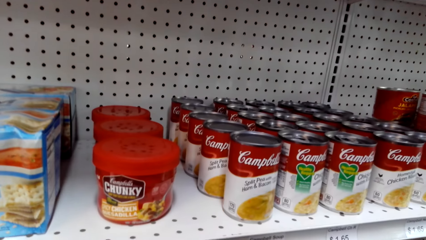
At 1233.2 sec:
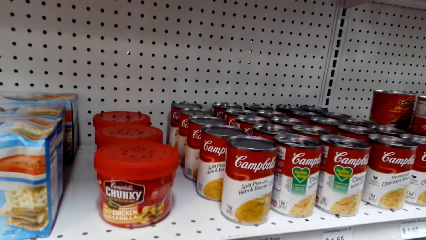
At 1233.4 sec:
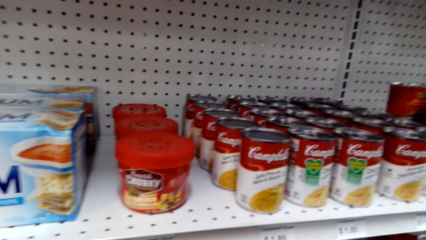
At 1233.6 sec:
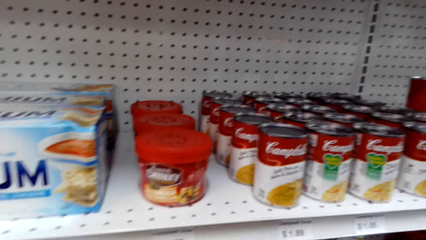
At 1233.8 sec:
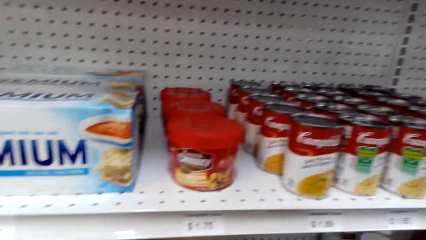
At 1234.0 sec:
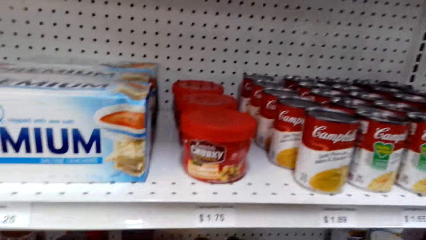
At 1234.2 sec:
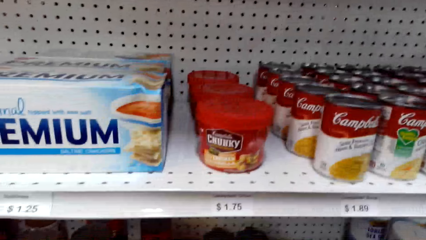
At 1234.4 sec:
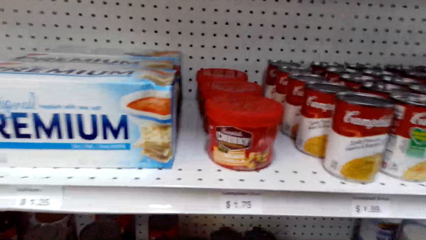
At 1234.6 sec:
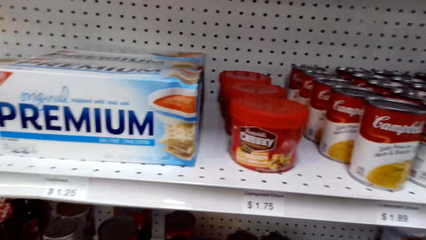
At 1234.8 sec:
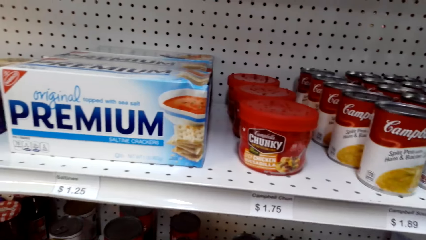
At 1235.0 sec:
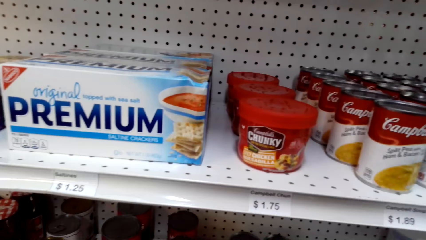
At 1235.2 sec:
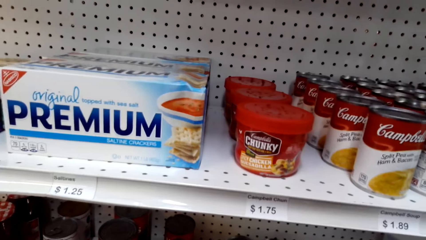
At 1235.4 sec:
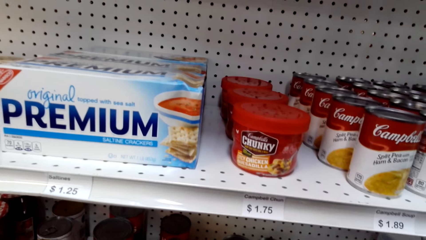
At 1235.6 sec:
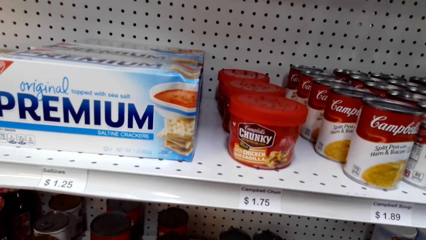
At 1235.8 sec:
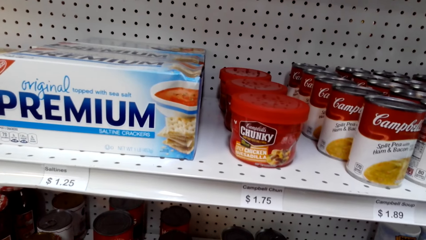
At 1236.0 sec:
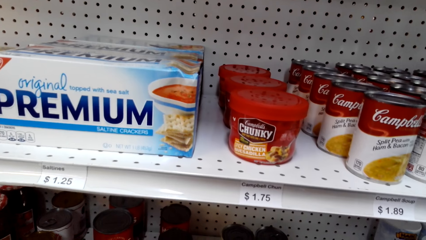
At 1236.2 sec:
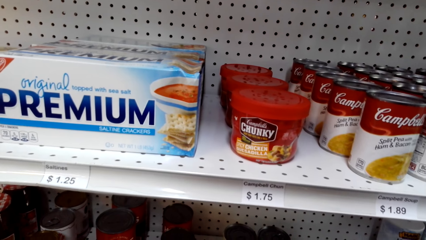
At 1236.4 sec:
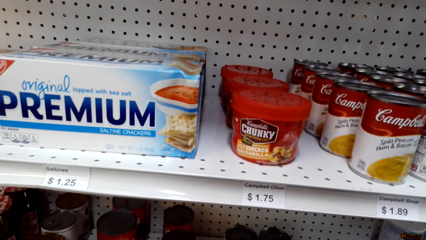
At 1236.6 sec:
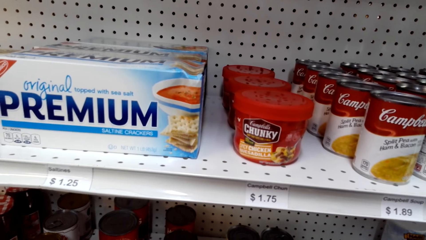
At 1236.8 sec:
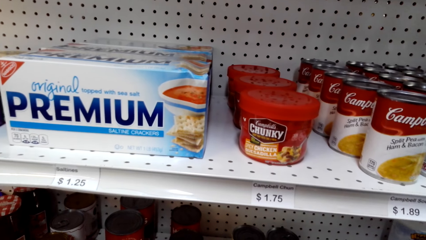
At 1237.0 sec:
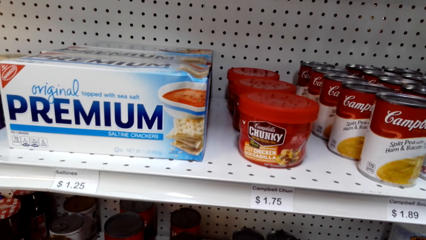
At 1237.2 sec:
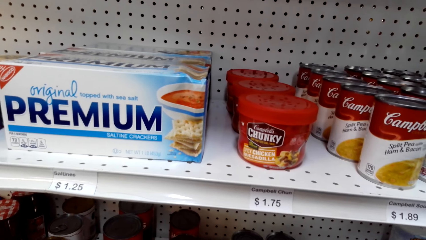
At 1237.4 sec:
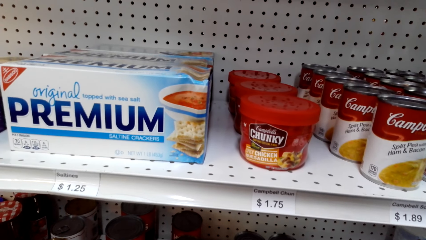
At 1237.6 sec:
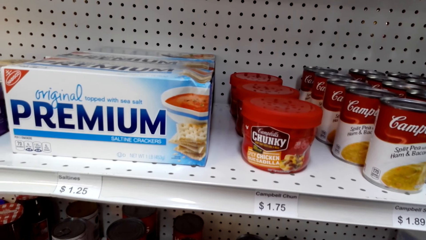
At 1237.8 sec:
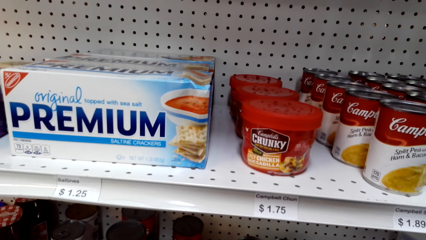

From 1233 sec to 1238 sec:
The camera wearer looks around the supermarket shelves.

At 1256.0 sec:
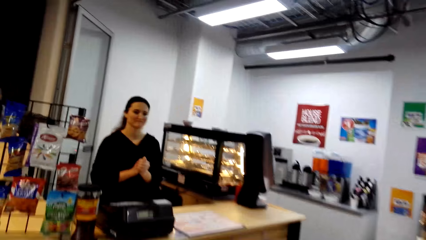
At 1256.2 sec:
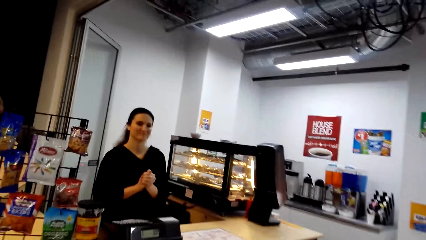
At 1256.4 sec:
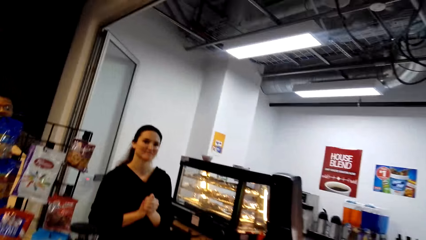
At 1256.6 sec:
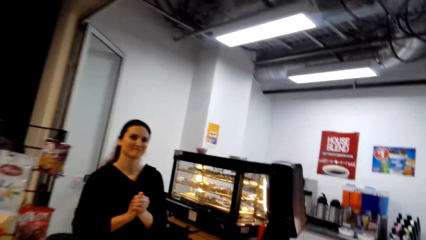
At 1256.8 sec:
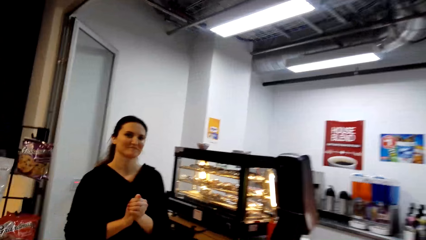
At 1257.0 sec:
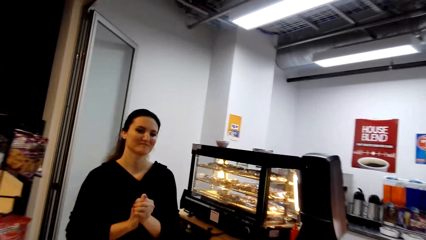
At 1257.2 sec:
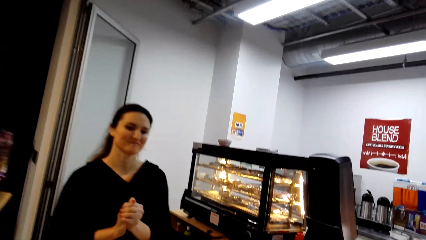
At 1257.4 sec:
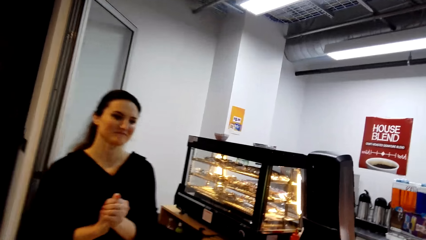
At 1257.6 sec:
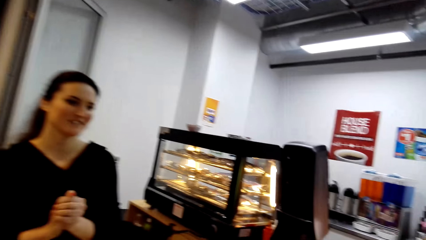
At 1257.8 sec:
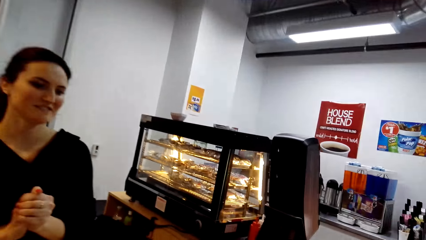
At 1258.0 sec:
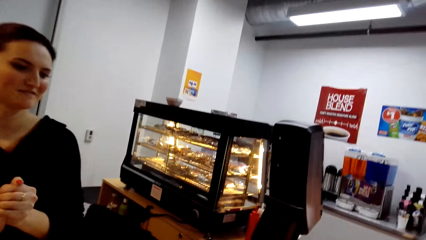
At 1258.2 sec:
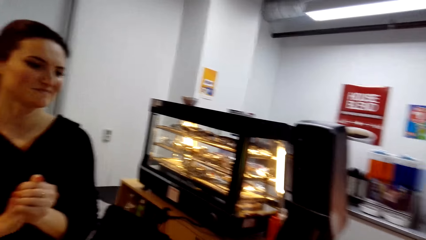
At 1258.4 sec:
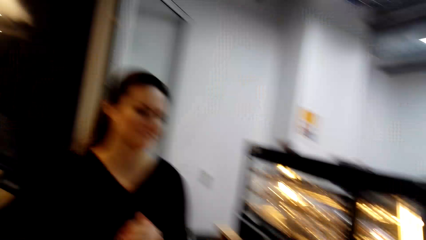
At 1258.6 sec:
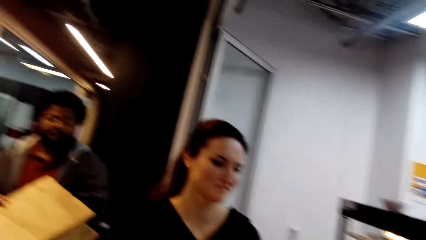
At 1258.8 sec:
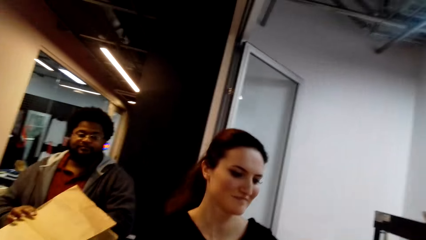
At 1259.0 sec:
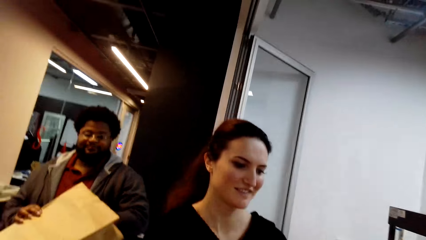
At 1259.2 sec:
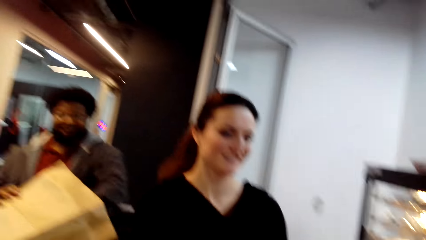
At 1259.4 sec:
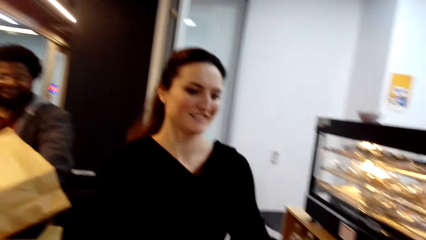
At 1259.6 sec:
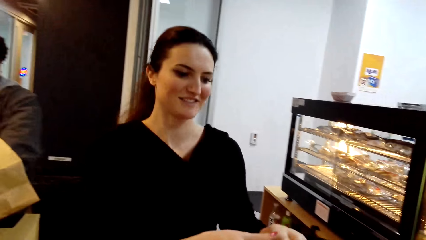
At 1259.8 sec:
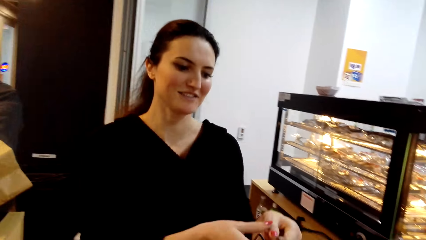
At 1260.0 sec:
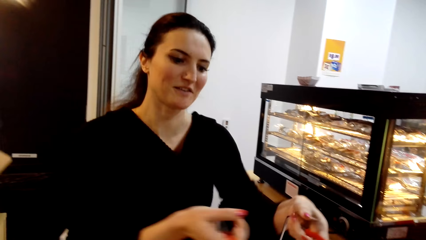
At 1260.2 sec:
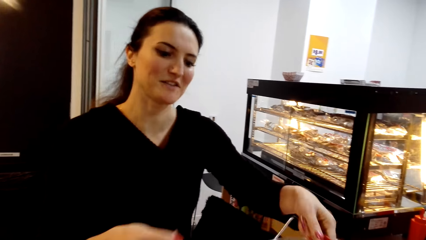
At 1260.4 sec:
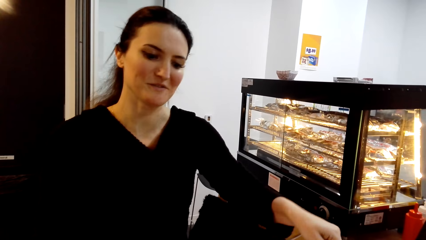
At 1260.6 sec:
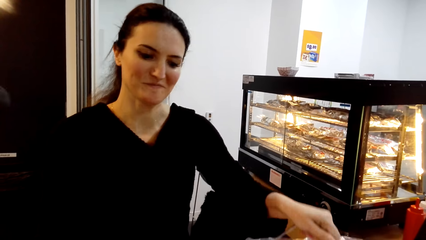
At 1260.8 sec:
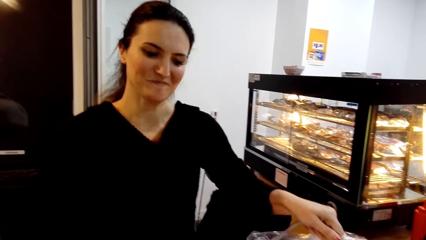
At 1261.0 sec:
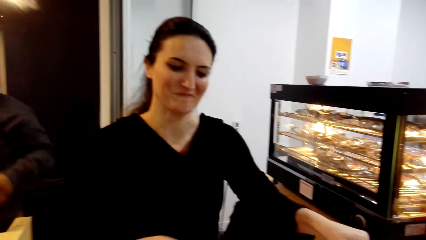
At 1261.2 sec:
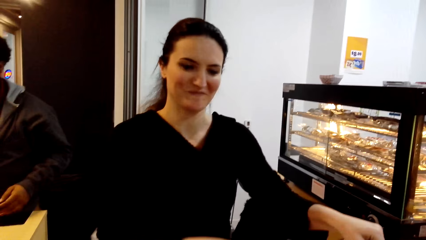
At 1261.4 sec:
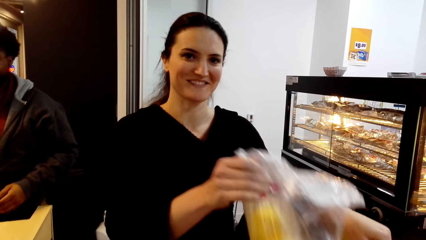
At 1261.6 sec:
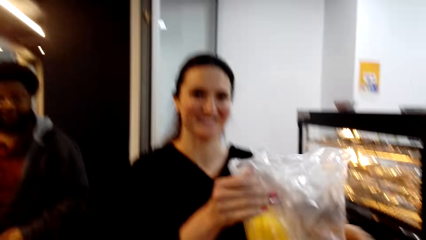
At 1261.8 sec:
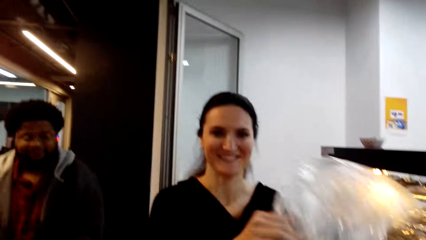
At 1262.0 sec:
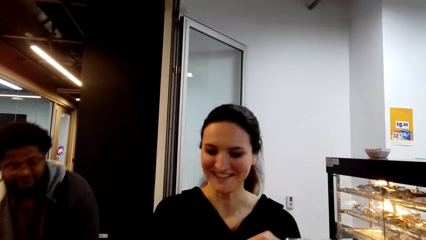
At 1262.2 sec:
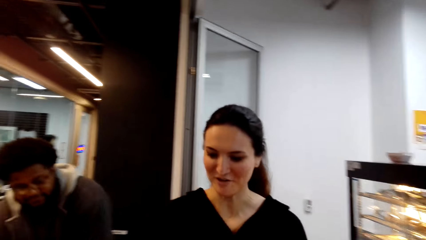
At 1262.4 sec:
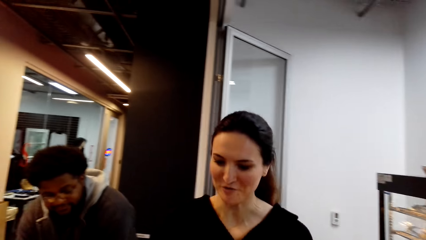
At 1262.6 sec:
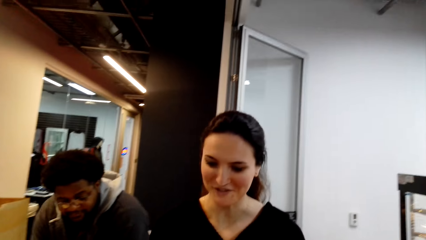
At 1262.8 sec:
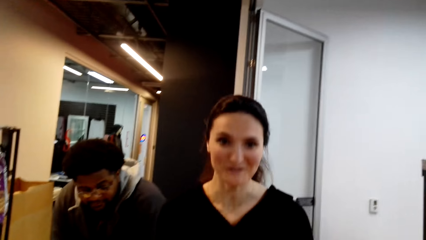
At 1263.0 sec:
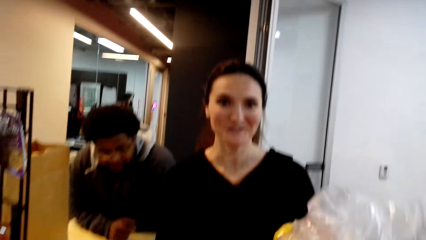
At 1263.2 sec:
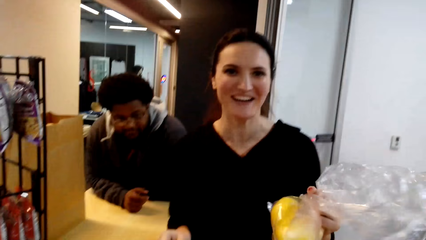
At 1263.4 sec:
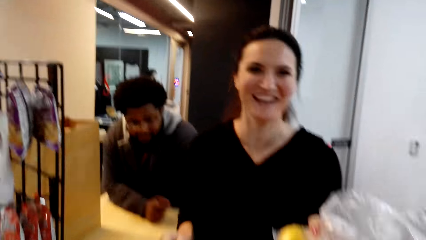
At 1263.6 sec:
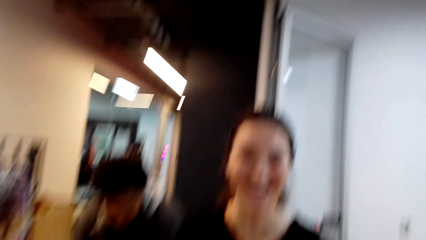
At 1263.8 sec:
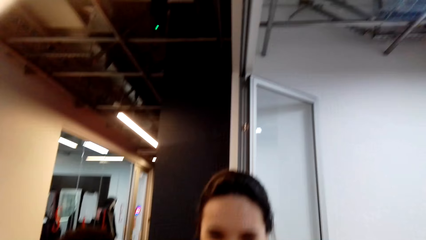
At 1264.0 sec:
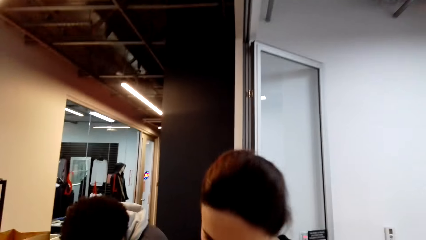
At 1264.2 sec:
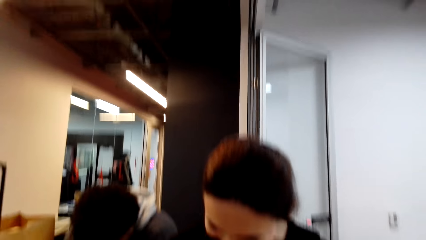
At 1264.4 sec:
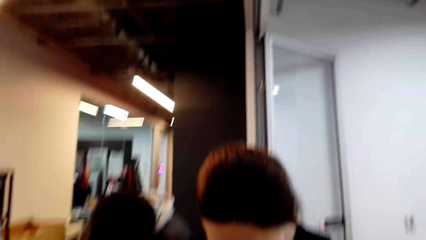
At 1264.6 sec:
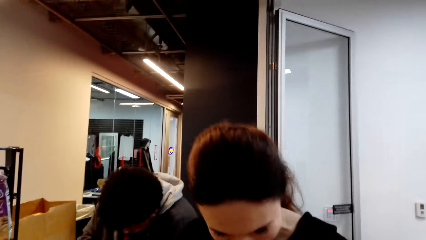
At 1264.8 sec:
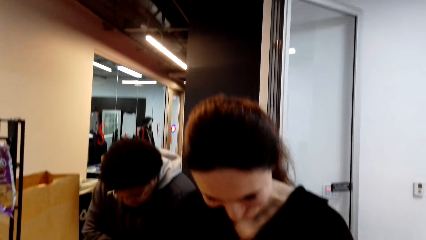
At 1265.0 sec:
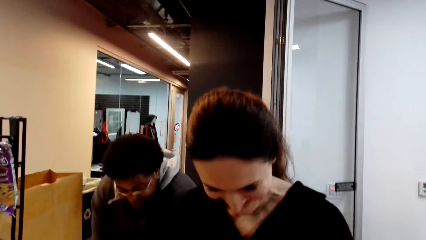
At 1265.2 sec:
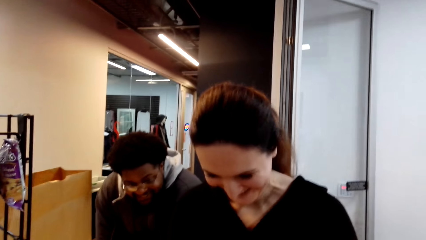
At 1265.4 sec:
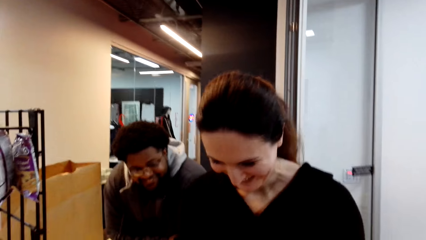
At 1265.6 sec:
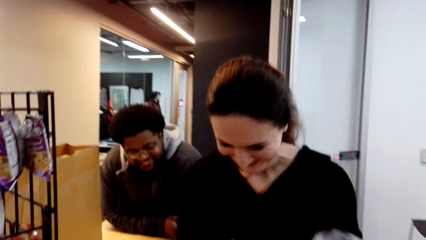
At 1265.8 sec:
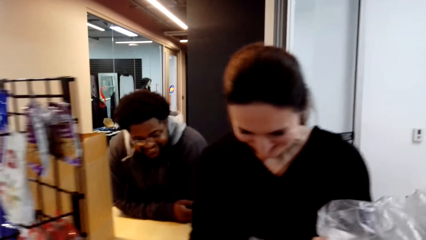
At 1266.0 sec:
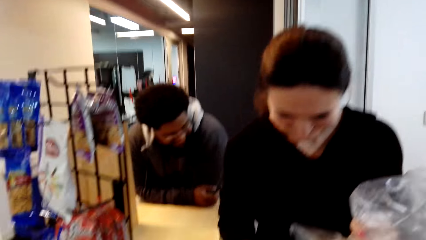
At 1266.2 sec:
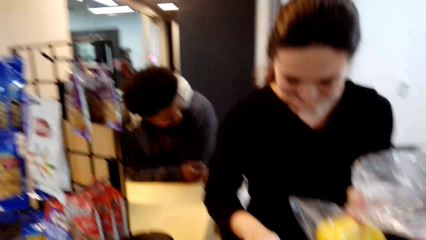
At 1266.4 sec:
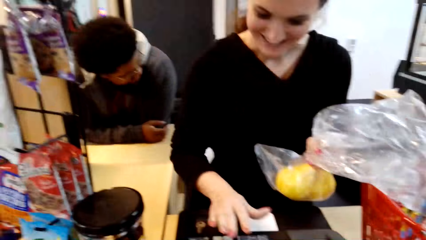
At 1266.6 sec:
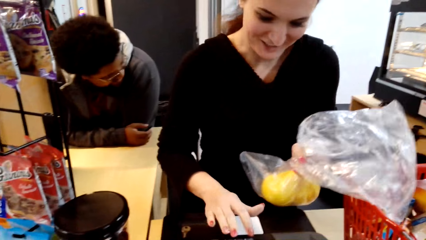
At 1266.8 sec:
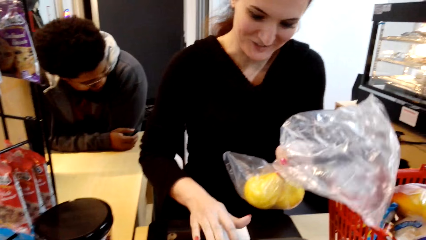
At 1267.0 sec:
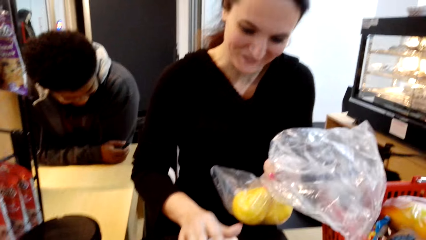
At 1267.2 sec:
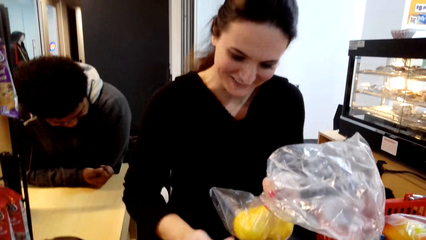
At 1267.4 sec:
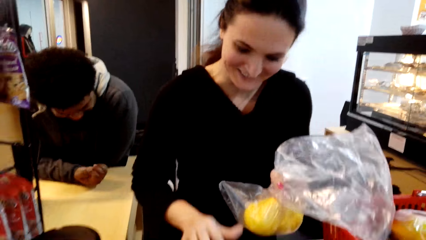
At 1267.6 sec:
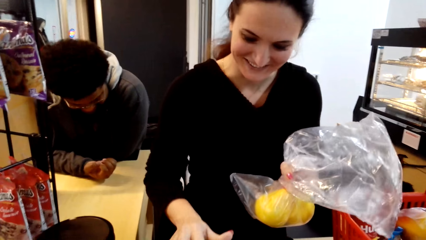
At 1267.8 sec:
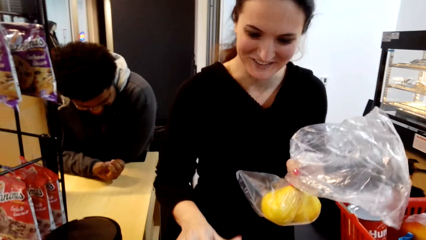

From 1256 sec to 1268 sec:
The camera wearer walks around. A cashier looks around. The camera wearer walks near the counter. They interact with the cashier. Another person holds a shopping bag. The cashier touches a shopping basket on the counter. The cashier takes items from the basket. The cashier talks with the camera wearer. The cashier calculates items for the camera wearer. The other person leans on the counter. The cashier calculates items for the camera wearer.
